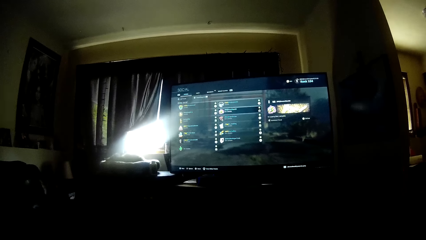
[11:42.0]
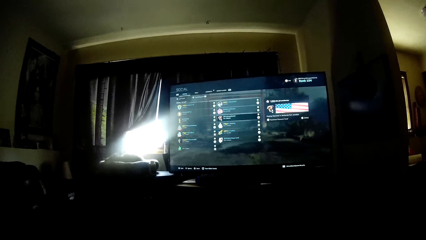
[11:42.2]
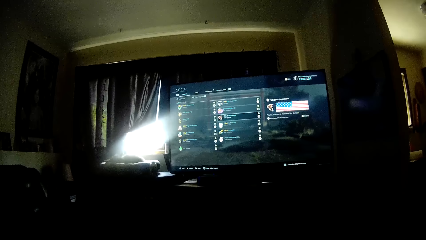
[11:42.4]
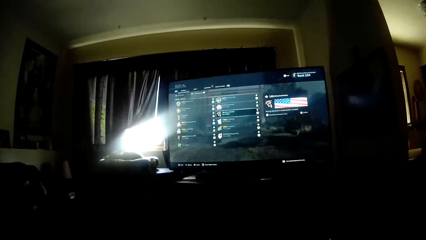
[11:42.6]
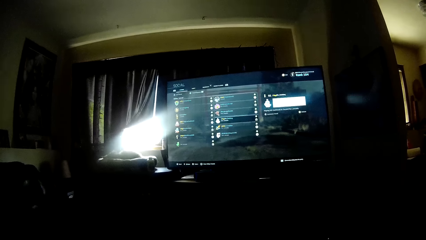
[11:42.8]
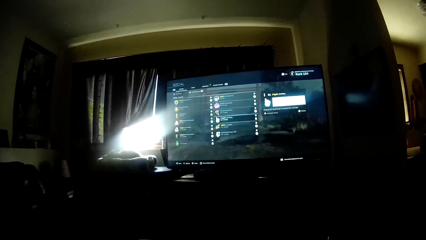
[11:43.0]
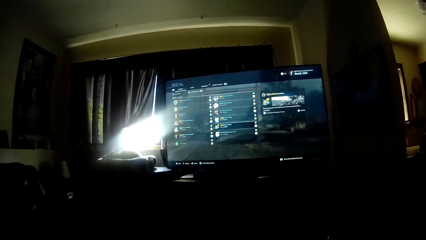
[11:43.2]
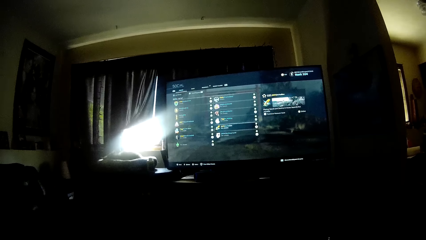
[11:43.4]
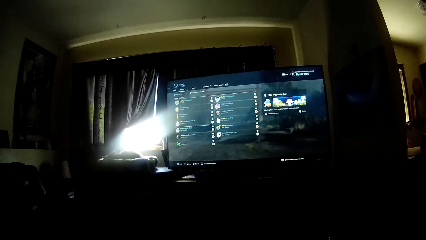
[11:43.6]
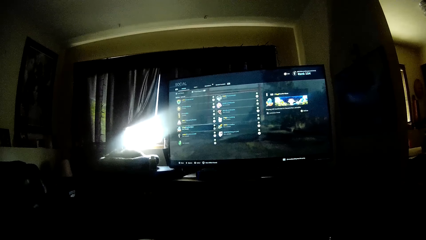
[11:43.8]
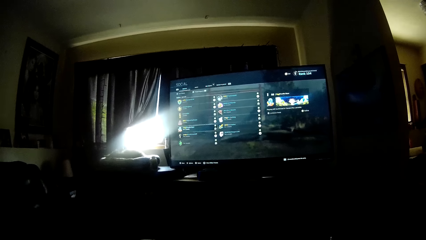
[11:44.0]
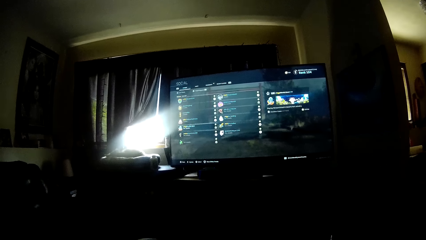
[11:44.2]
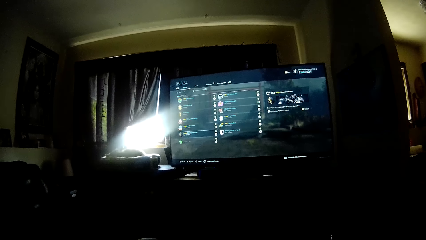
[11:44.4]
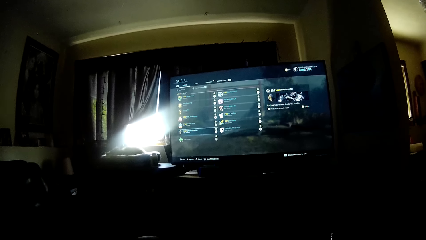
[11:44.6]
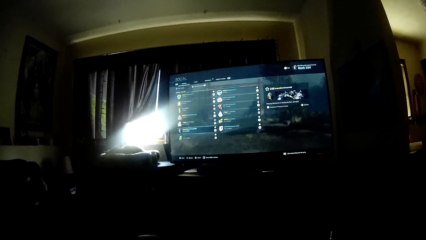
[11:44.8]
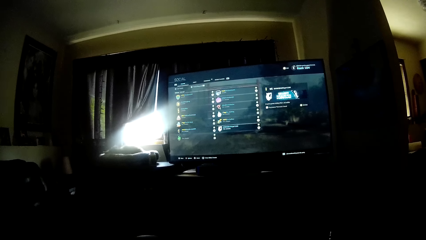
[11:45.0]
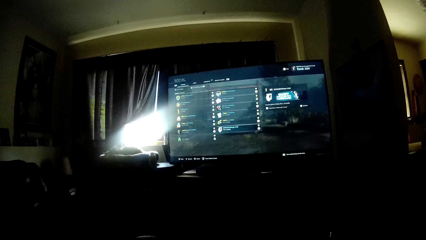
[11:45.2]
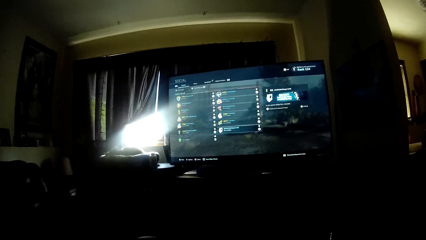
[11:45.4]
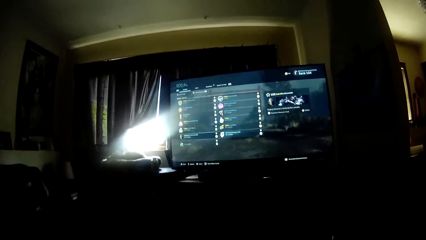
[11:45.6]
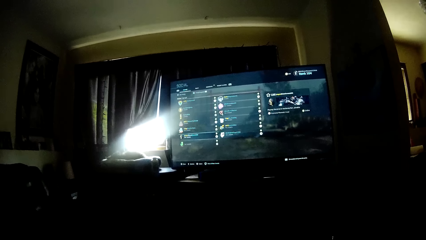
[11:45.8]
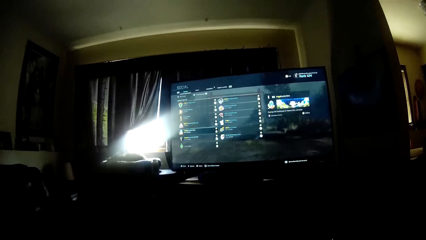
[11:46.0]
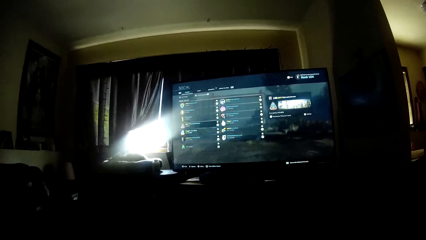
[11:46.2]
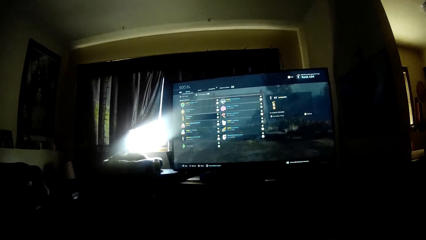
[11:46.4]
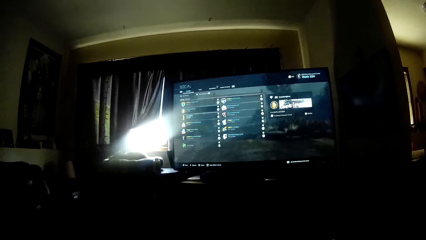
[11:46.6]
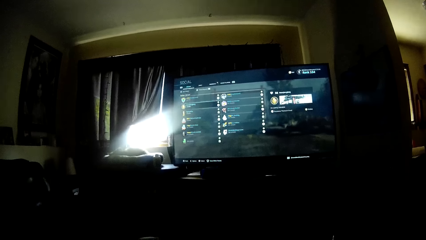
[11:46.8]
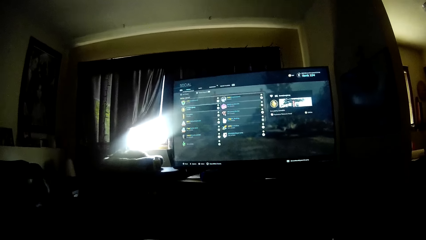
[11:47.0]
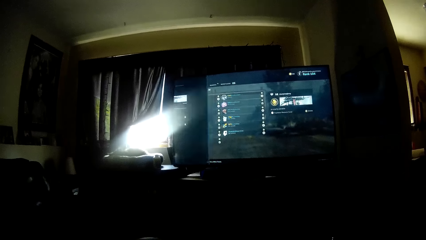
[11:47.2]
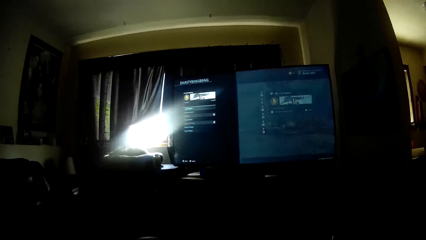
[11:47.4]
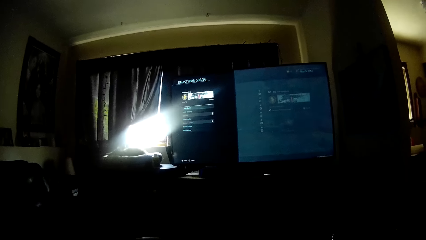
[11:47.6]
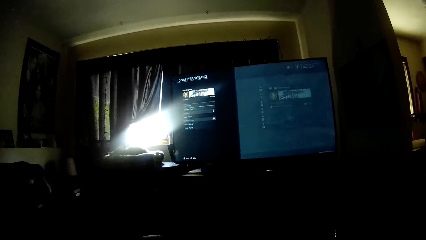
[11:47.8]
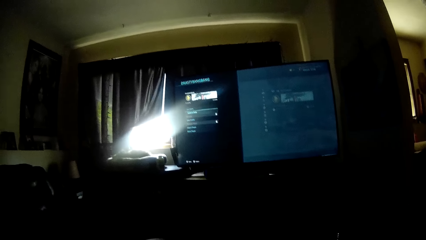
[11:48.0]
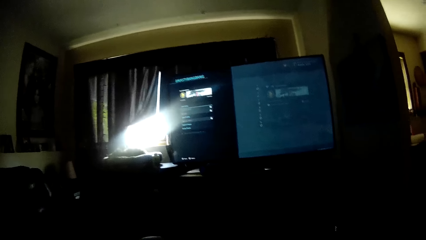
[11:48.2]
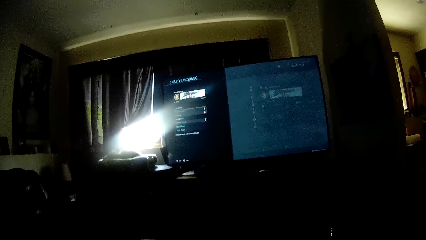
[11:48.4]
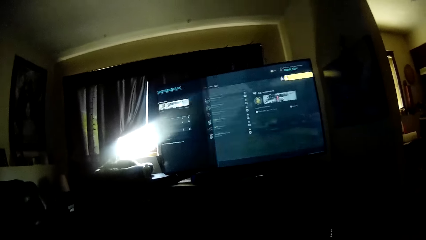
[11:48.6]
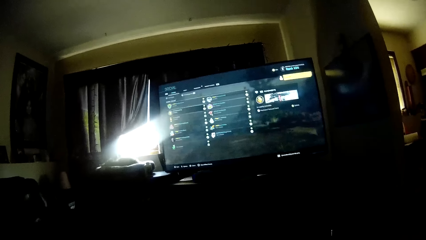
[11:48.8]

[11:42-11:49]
The camera wearer operates the screen.

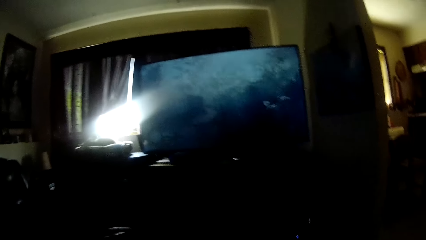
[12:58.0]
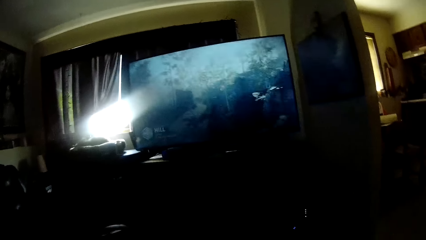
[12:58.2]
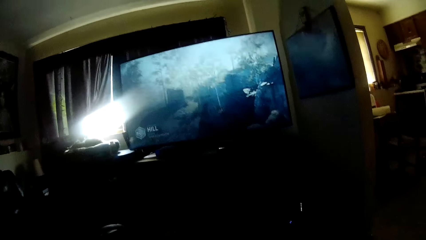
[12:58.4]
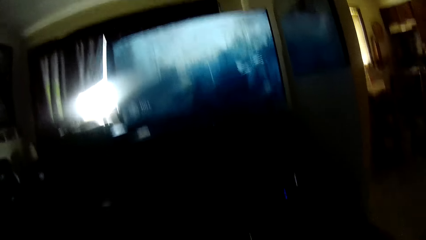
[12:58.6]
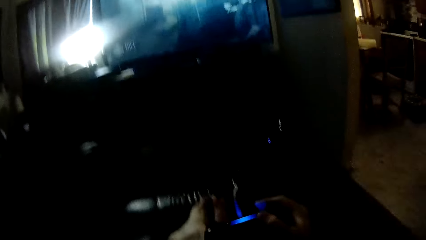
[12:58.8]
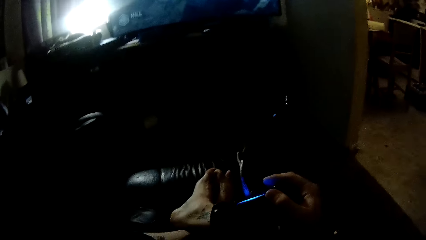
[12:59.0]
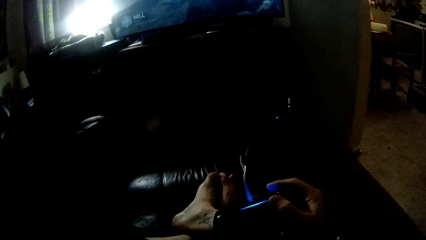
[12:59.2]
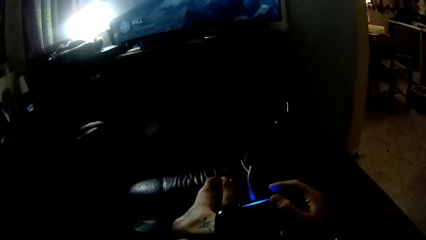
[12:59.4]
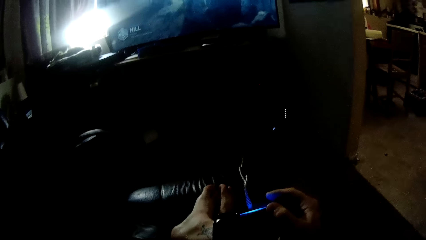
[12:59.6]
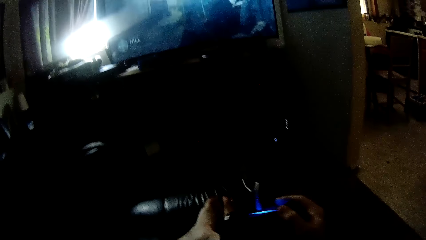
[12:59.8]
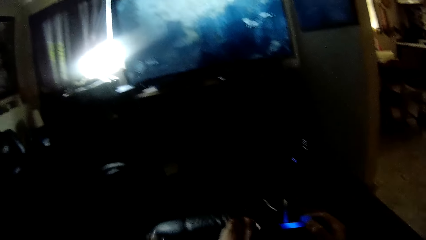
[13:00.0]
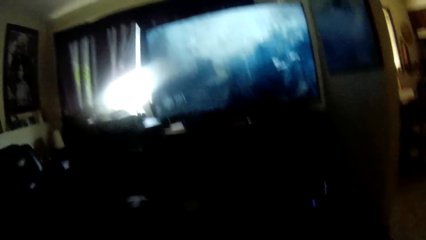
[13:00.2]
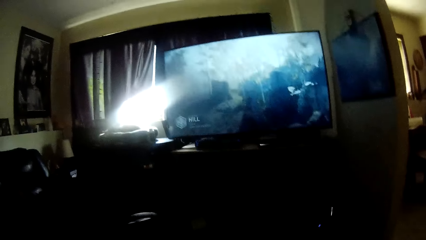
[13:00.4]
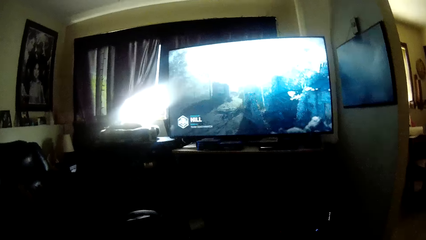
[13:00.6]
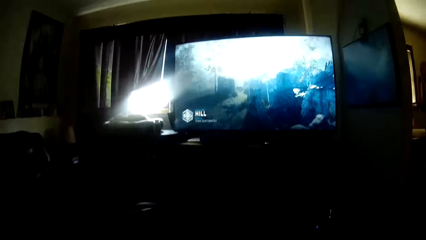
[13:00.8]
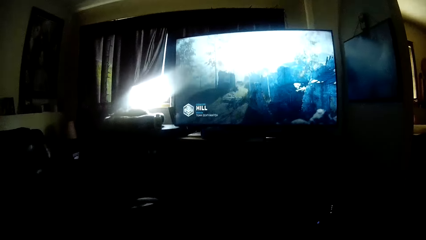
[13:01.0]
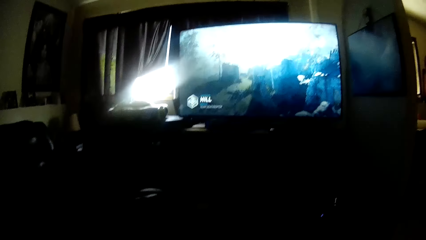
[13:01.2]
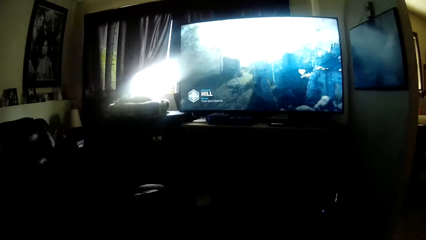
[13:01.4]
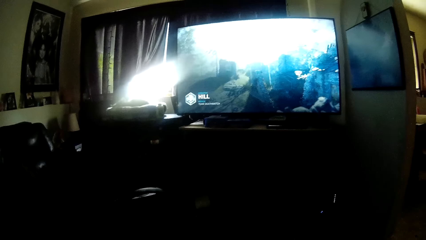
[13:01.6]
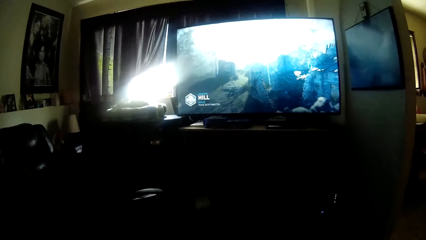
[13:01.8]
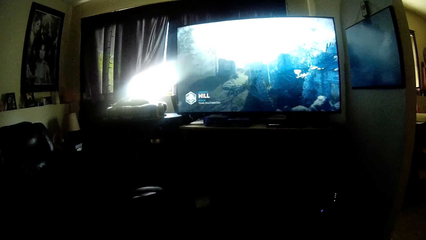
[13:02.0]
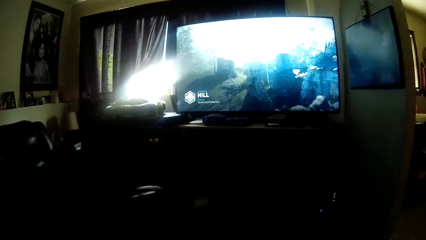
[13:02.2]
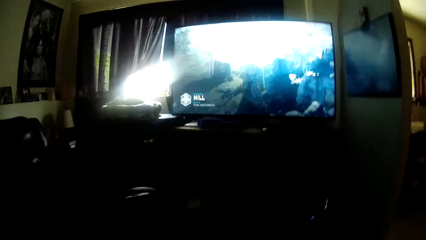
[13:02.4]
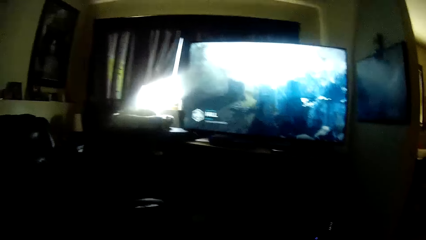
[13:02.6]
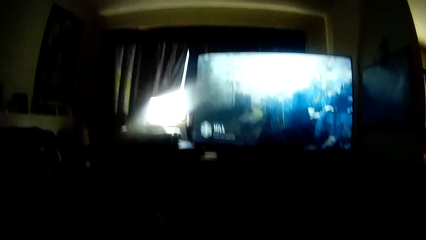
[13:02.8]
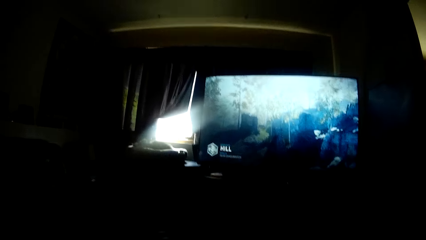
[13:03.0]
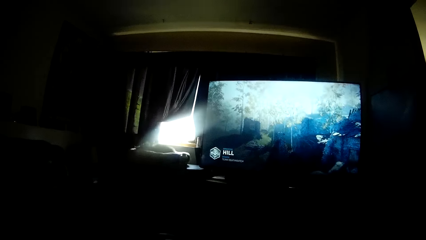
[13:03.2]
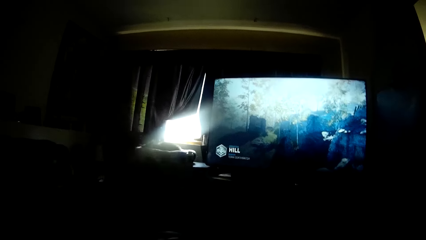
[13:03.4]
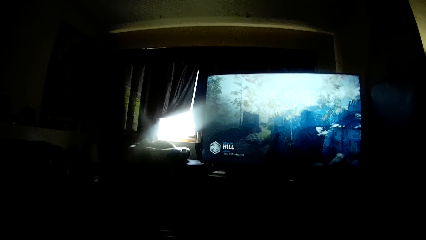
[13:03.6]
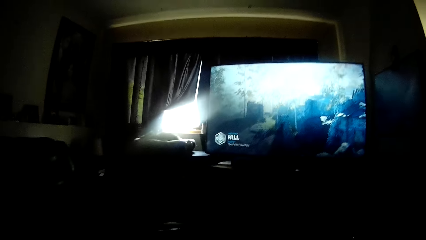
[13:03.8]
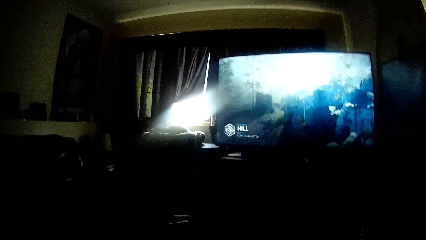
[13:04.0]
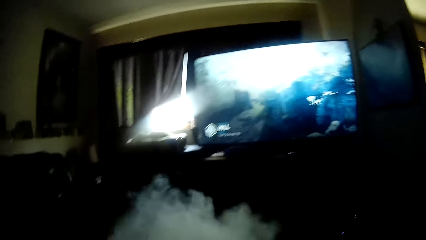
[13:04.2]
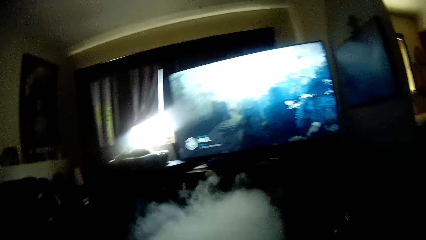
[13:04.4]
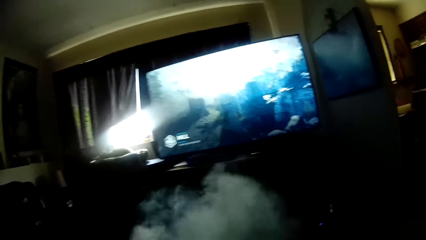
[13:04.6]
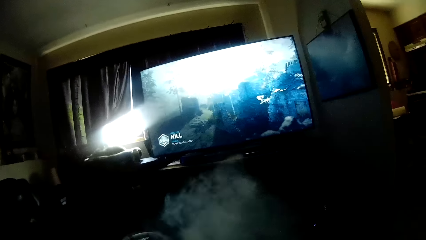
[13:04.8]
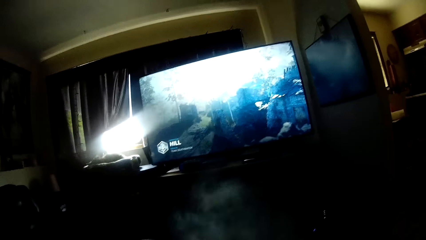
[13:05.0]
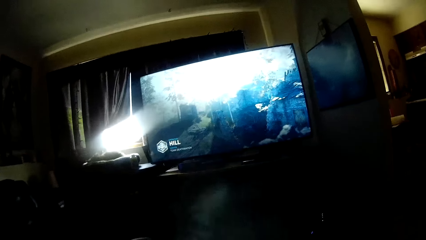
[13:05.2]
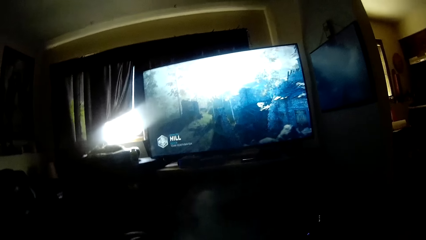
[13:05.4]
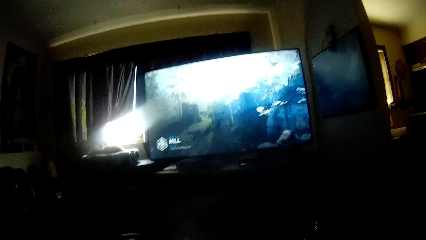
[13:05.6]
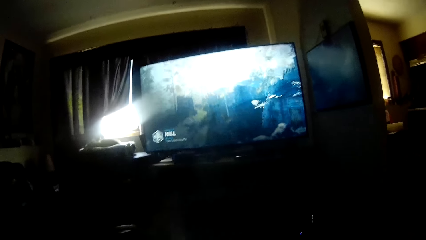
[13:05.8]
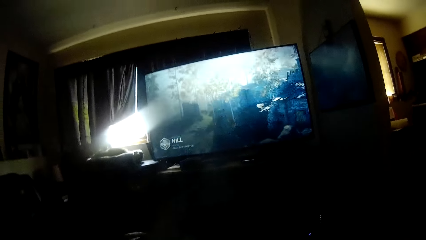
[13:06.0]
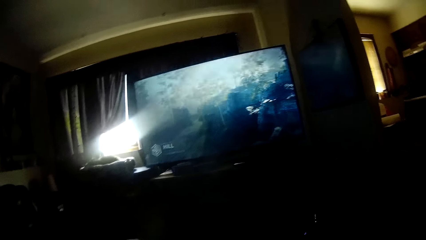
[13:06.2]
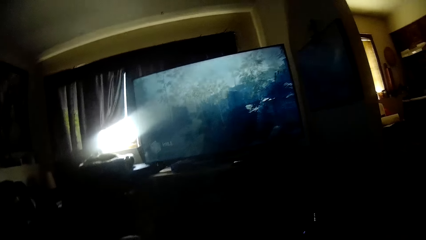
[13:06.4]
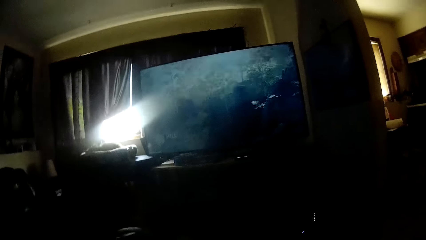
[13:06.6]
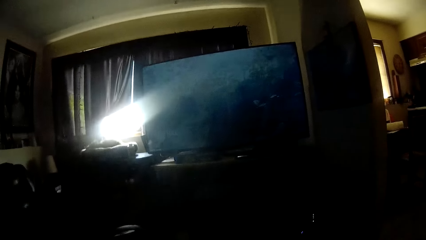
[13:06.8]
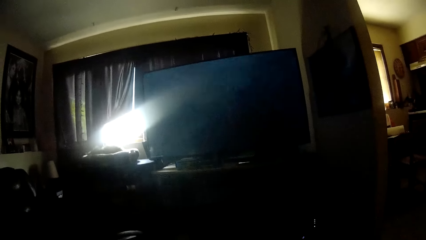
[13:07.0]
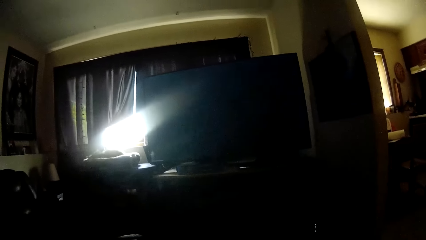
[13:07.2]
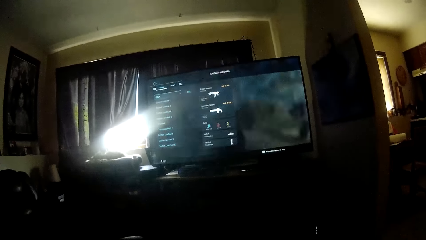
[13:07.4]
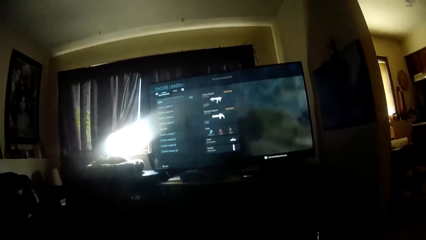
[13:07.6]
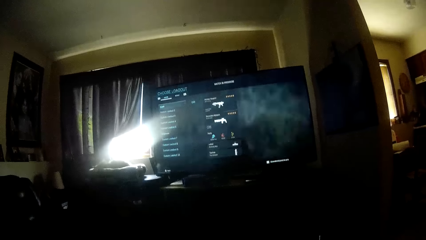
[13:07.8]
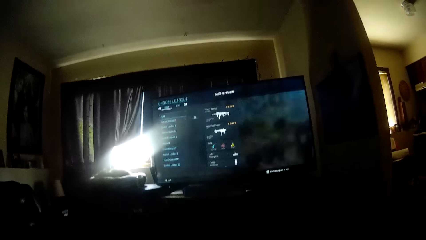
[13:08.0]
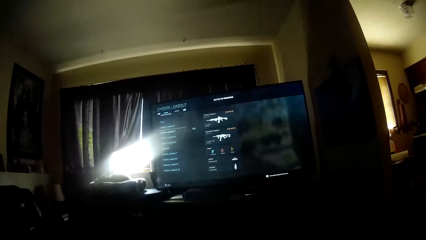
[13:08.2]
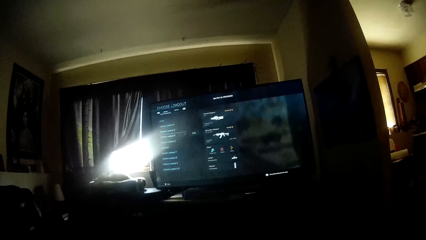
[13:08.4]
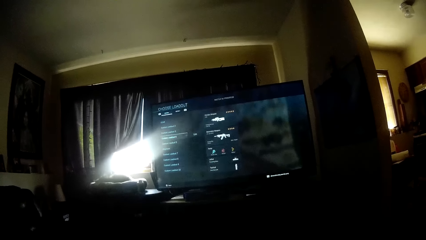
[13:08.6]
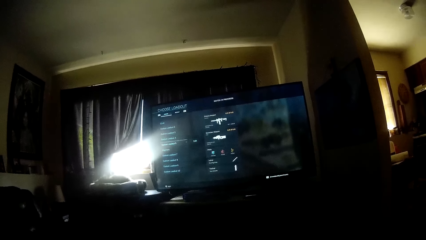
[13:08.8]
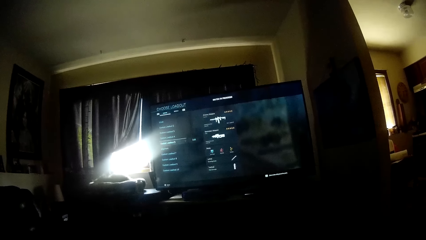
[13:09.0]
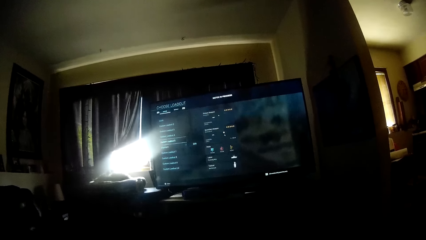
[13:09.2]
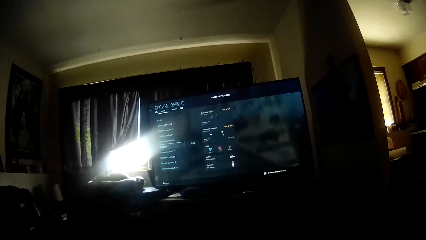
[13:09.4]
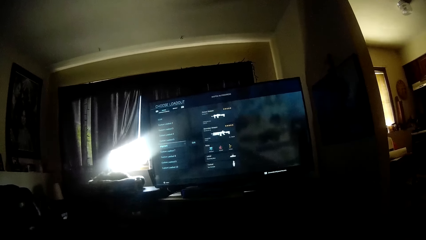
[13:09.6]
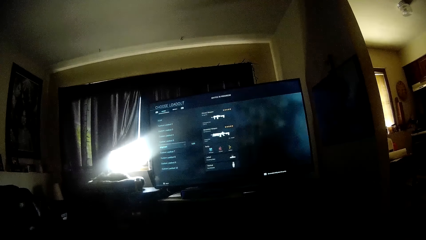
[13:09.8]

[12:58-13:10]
The camera wearer holds a gamepad. He plays a video game with the game controller in his hands. He looks at the screen. He operates the screen.
